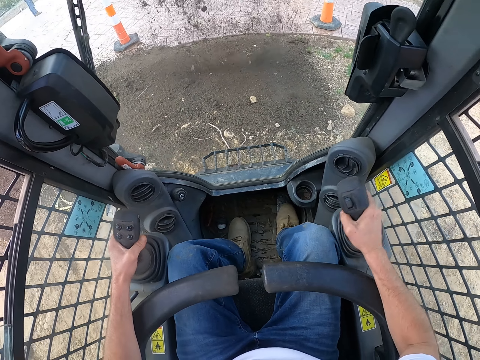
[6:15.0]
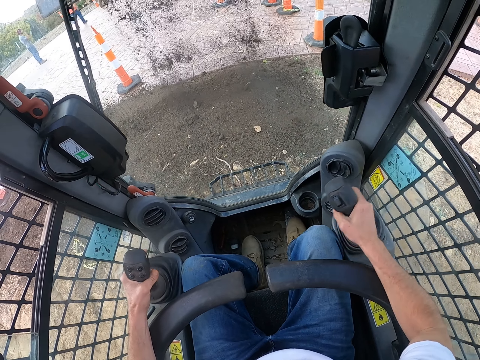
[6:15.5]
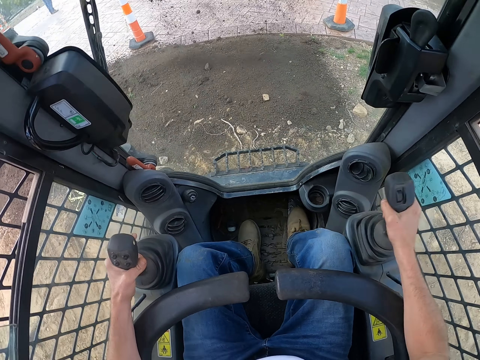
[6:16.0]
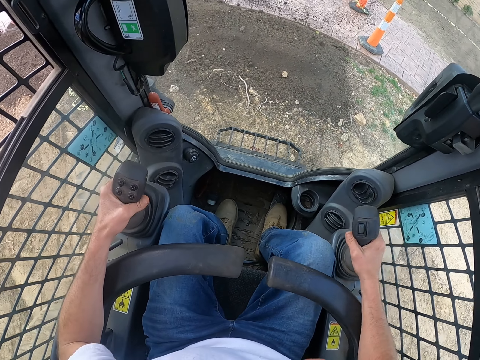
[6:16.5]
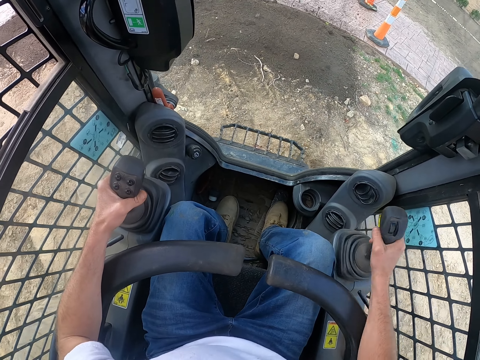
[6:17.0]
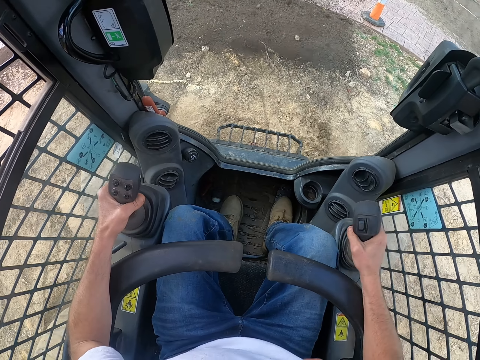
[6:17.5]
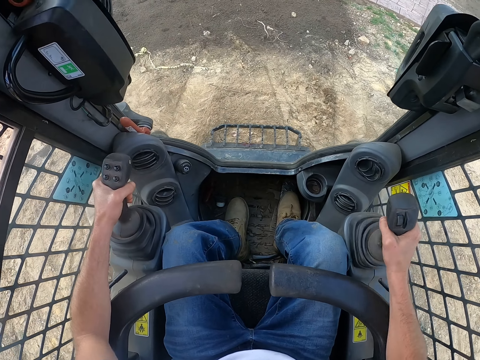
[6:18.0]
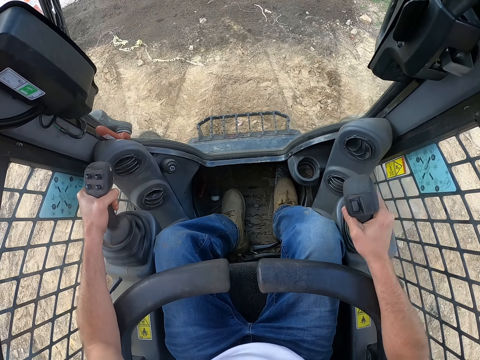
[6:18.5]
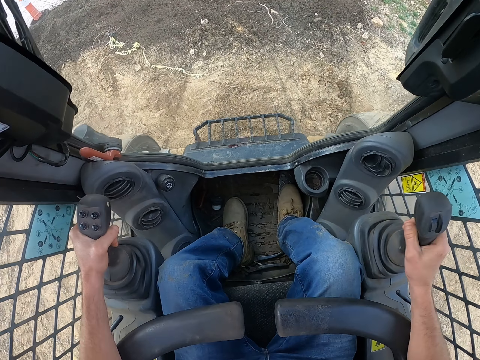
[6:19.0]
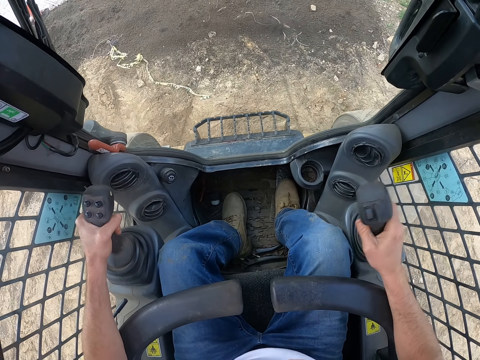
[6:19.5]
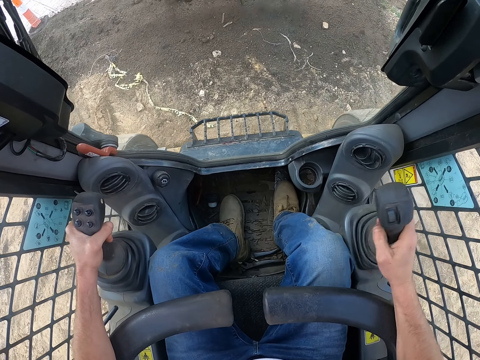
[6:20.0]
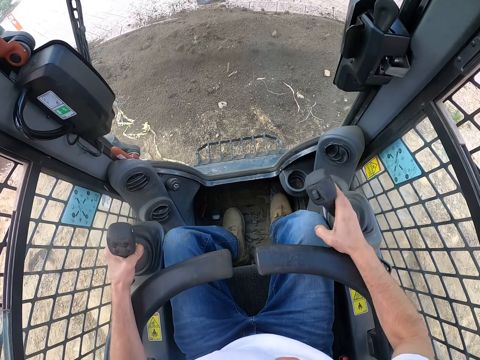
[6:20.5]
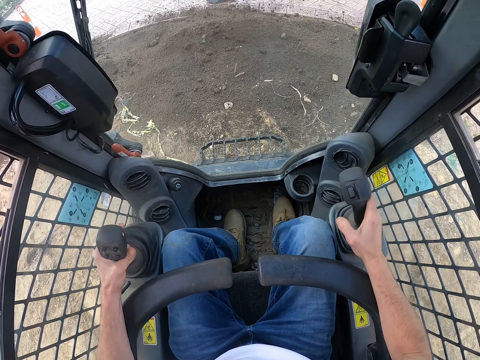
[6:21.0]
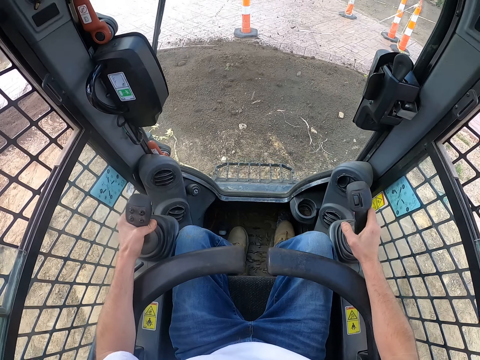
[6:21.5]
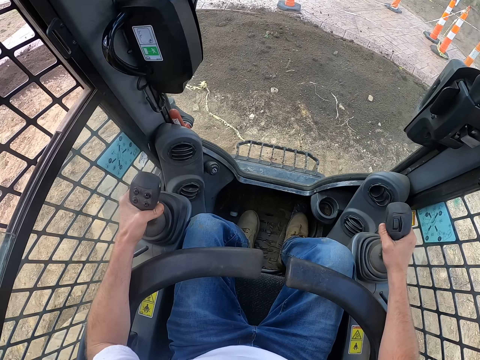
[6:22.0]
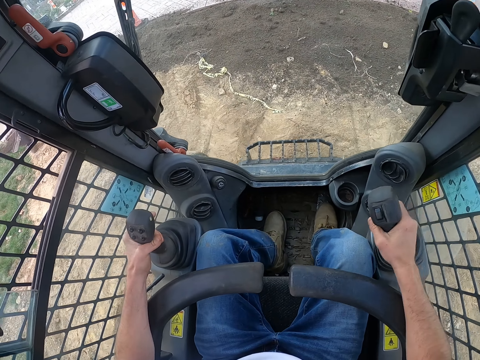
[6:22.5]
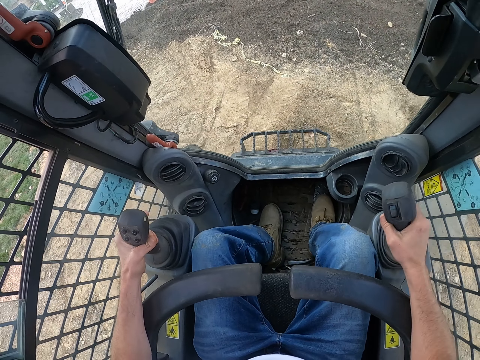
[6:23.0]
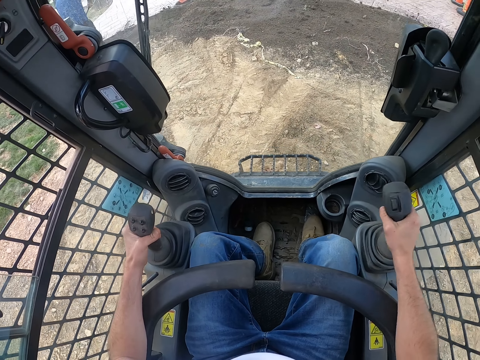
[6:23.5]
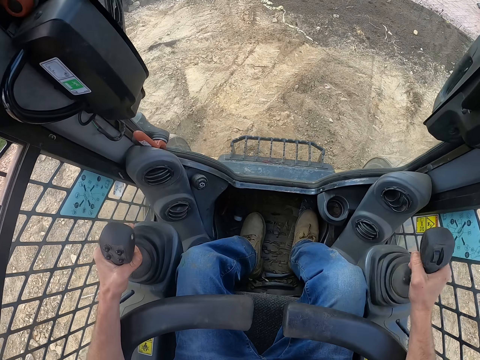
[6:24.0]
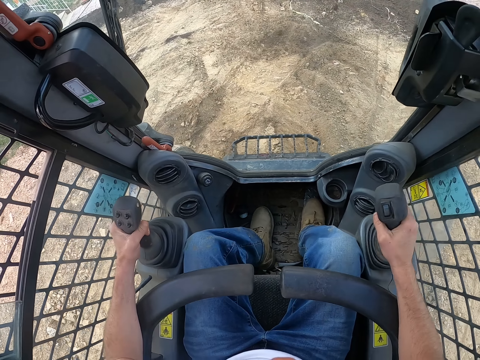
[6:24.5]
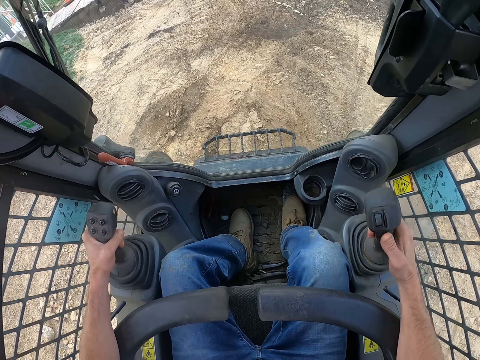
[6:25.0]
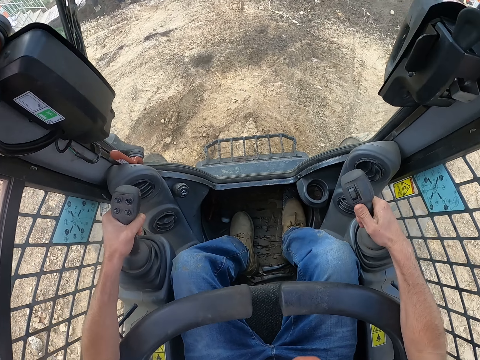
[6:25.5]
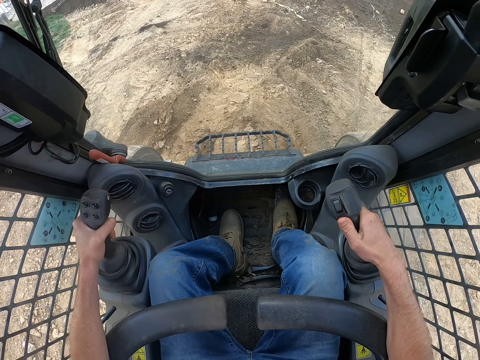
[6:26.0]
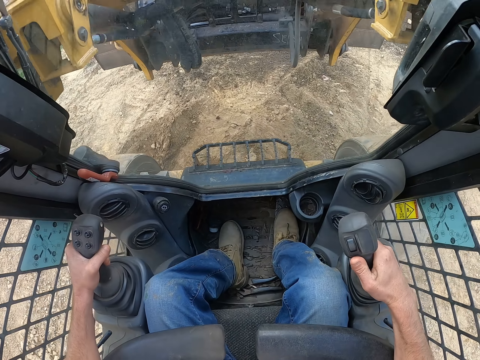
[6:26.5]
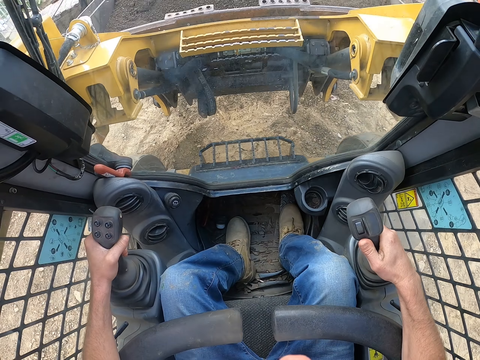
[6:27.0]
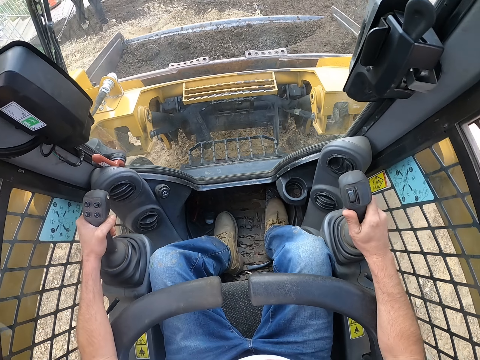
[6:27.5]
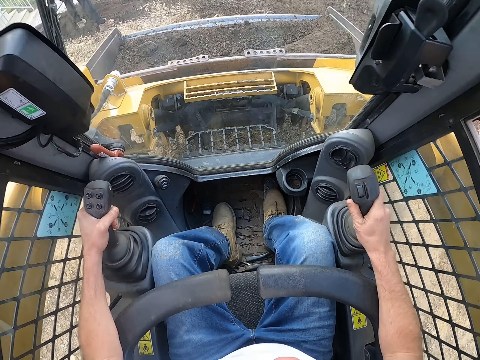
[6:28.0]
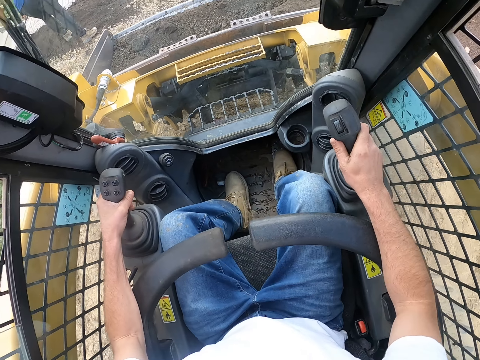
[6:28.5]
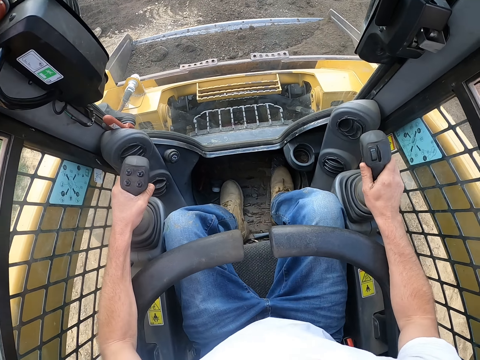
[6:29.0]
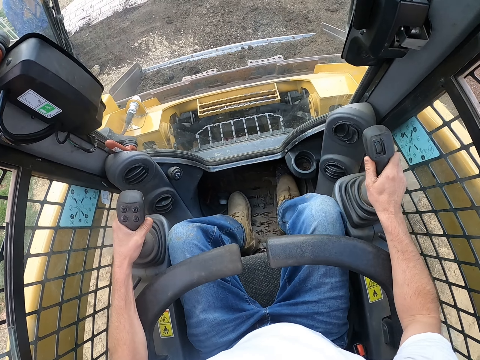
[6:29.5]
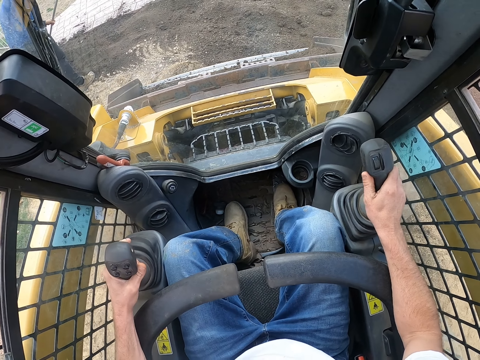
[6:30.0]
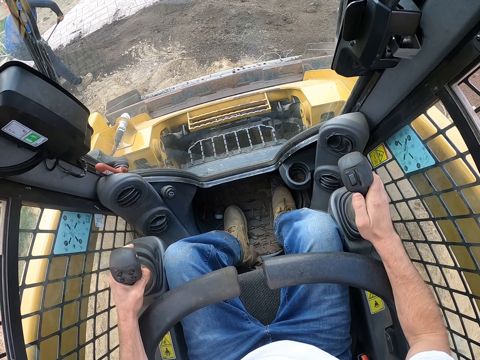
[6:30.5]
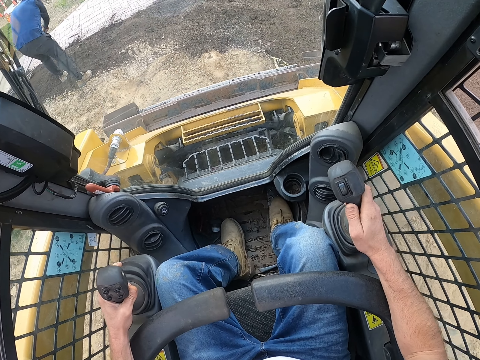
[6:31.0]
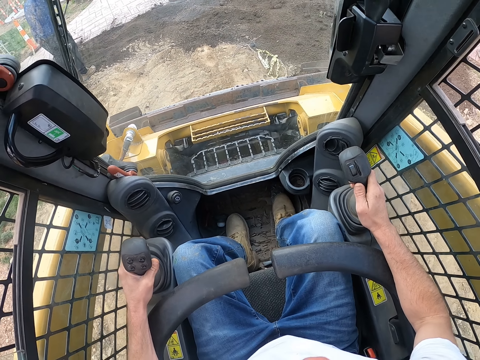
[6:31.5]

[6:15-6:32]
The camera wearer drives a tractor.

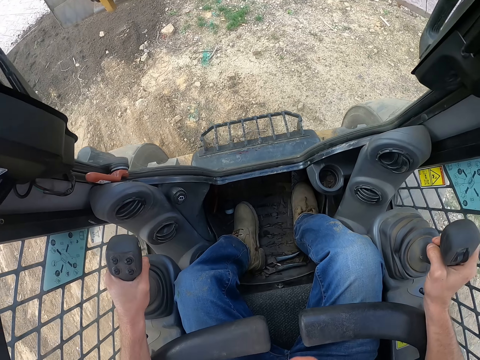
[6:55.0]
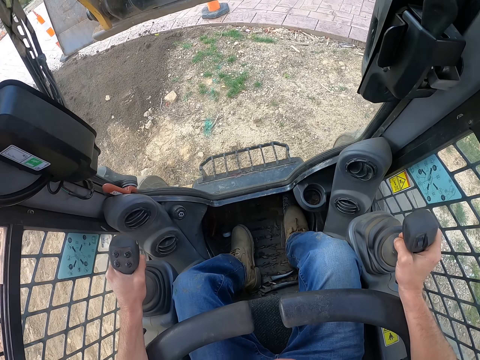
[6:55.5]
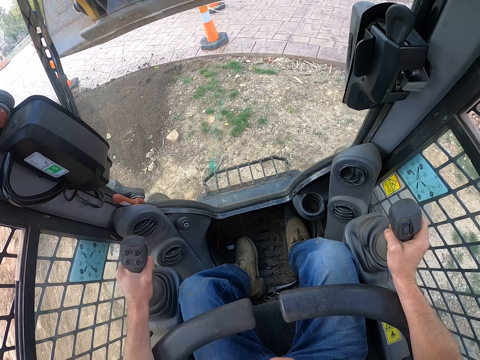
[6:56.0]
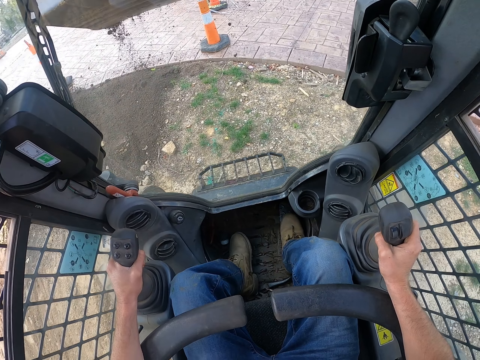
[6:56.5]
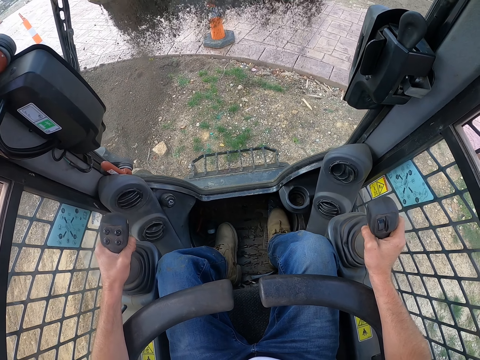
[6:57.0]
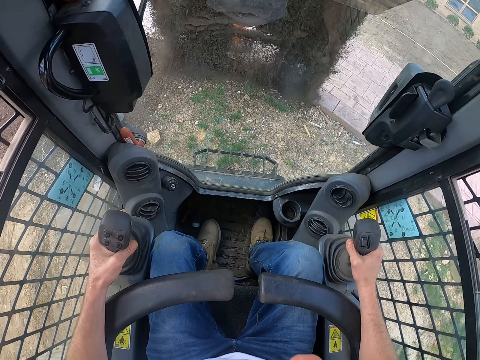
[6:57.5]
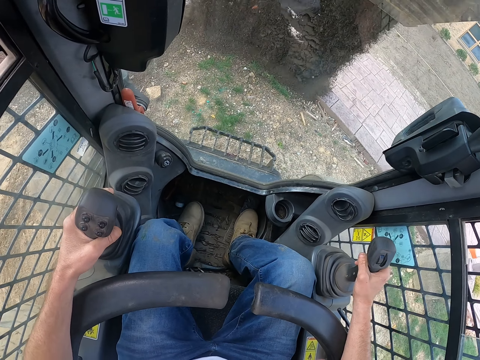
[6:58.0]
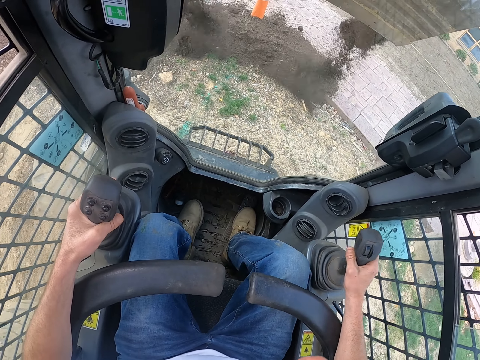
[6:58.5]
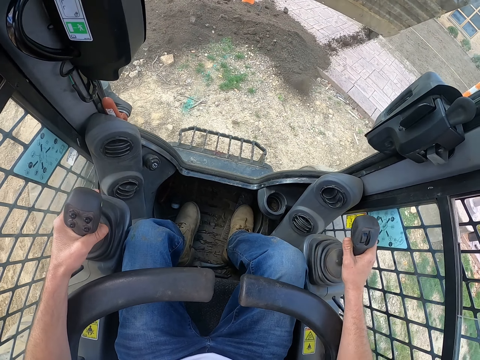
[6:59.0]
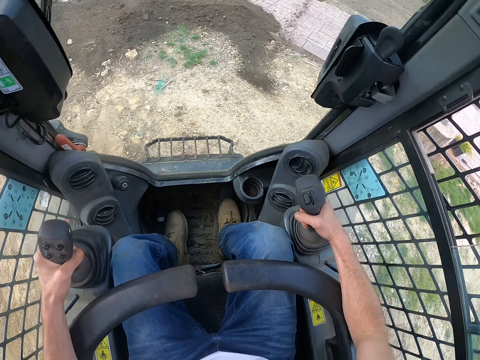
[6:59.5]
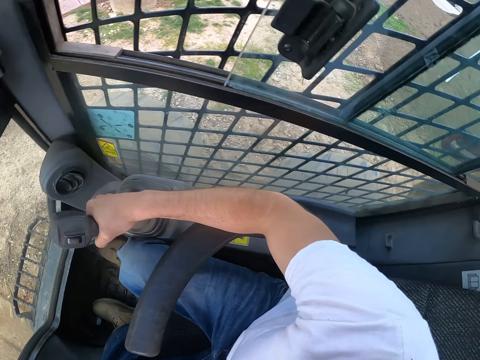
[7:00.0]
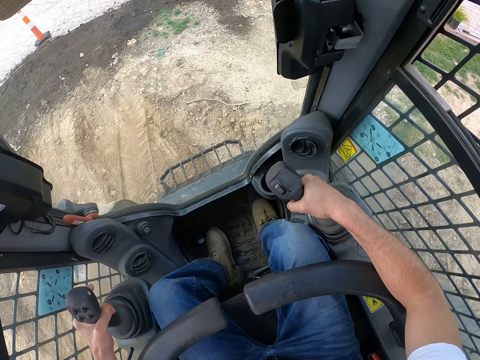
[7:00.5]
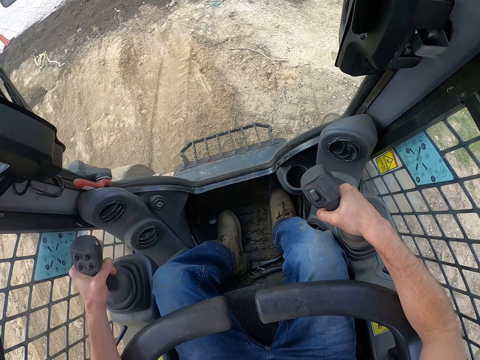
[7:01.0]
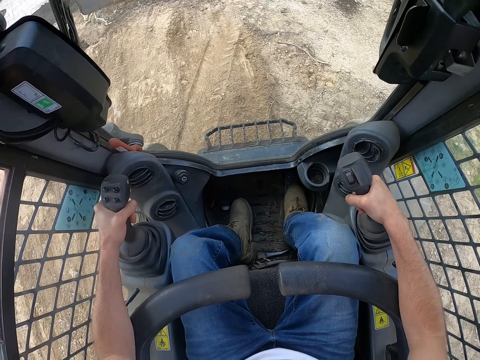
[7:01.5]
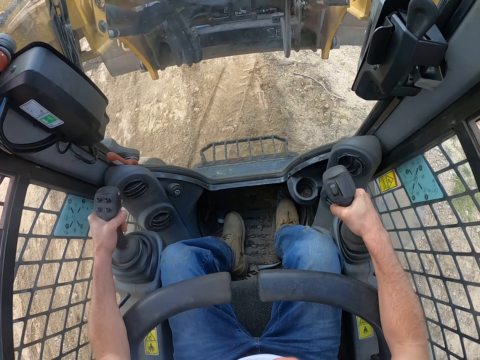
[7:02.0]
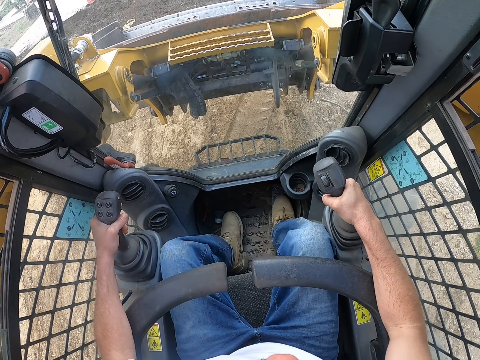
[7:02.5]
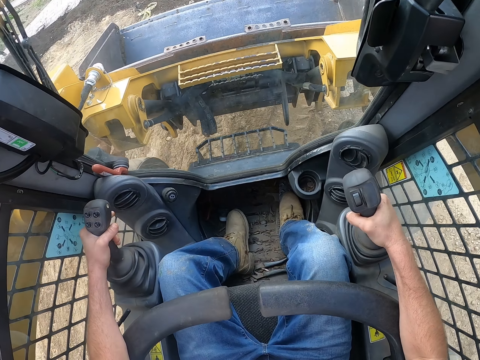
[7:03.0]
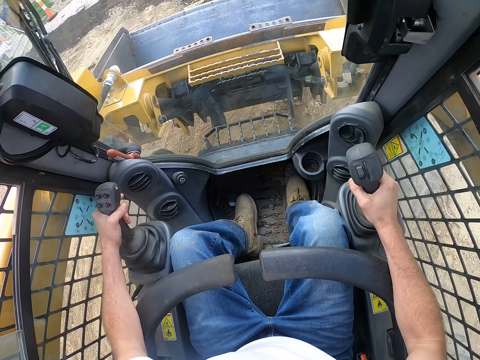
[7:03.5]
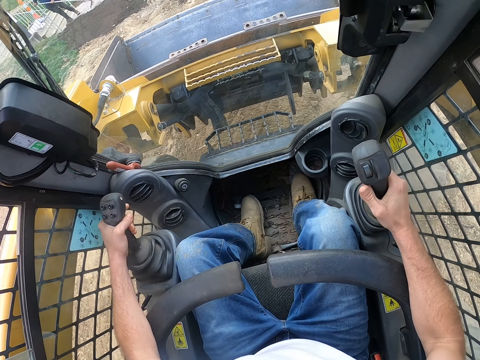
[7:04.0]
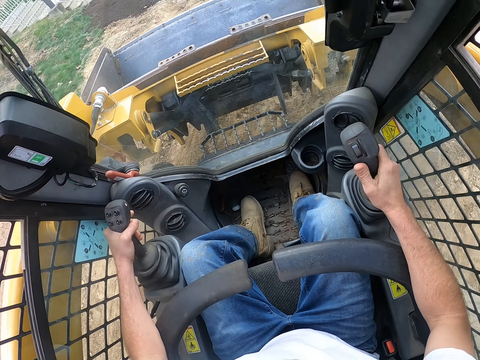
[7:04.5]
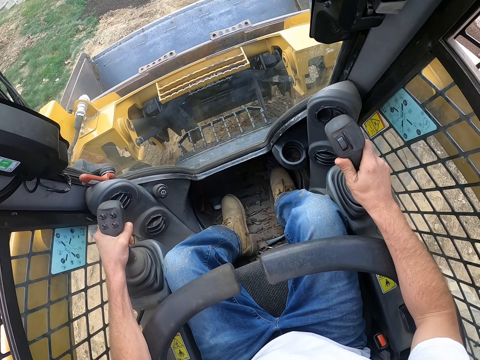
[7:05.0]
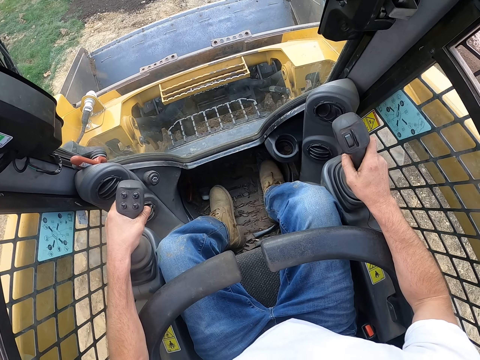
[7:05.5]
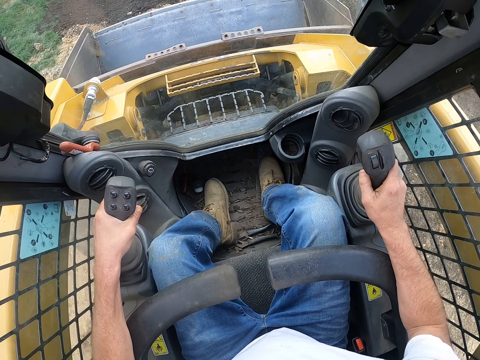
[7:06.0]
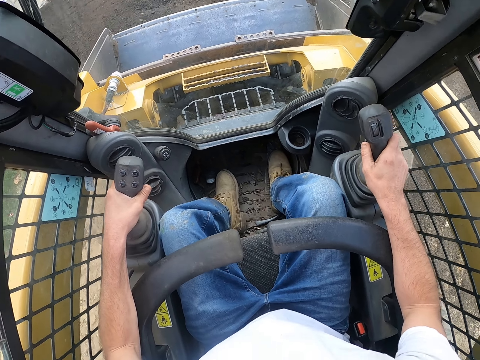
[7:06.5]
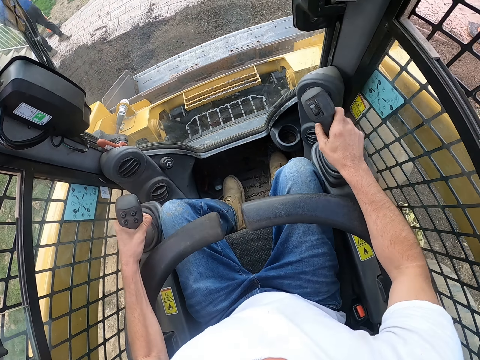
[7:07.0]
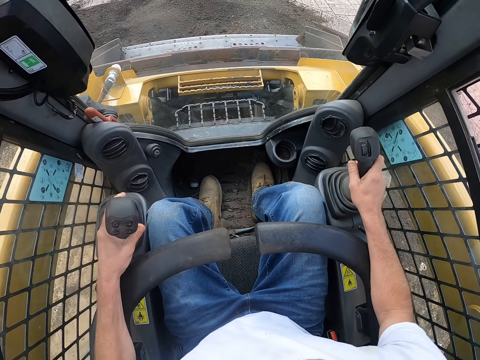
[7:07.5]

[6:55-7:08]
The camera wearer pours the soil from the excavator. They drive a tractor.
